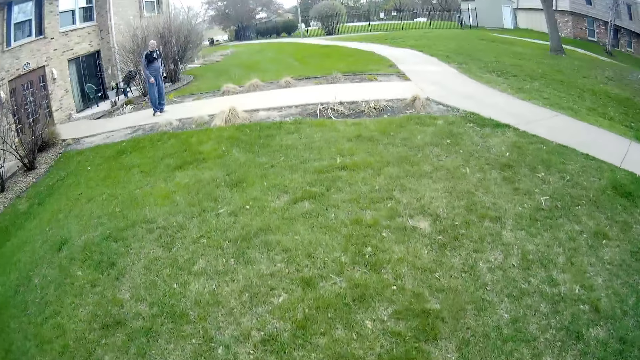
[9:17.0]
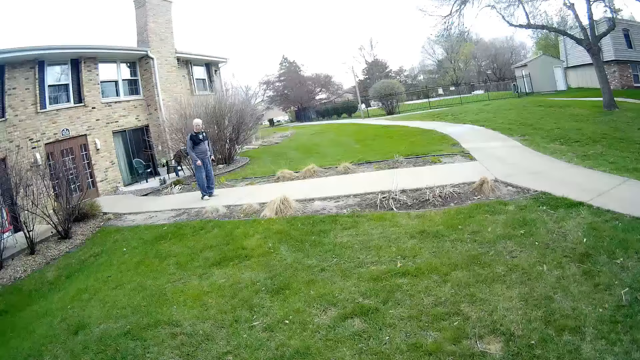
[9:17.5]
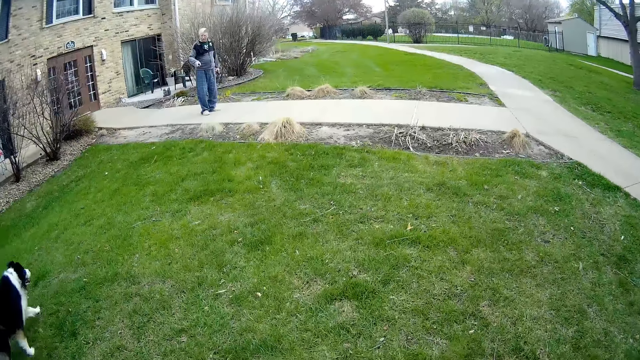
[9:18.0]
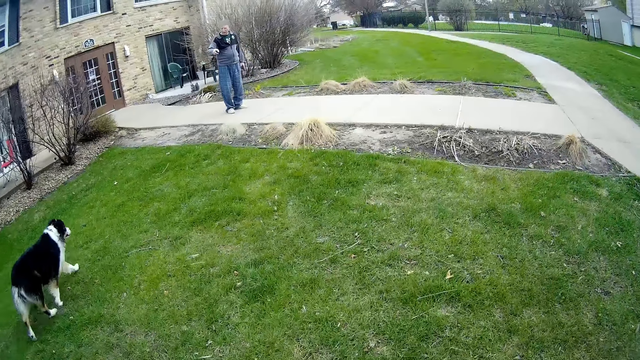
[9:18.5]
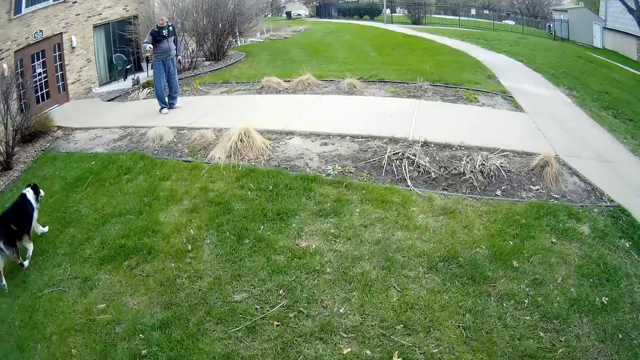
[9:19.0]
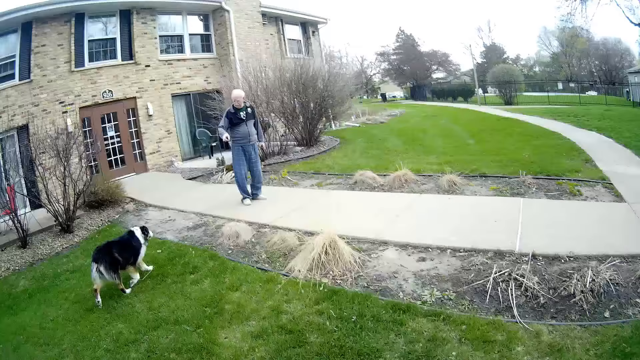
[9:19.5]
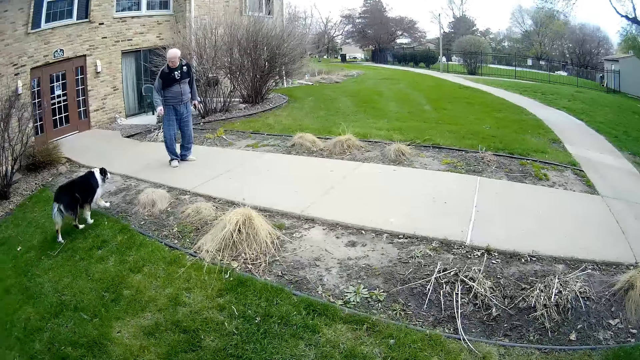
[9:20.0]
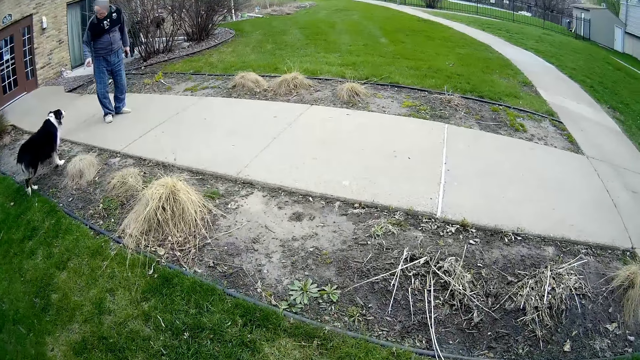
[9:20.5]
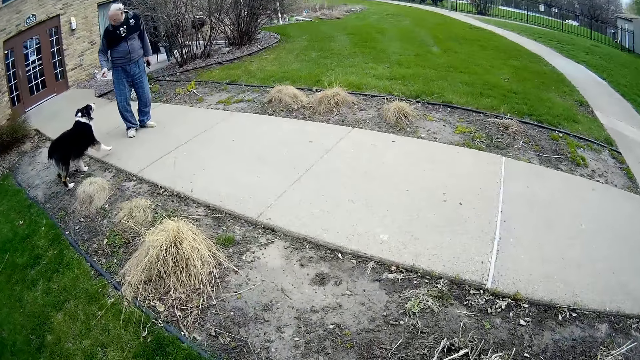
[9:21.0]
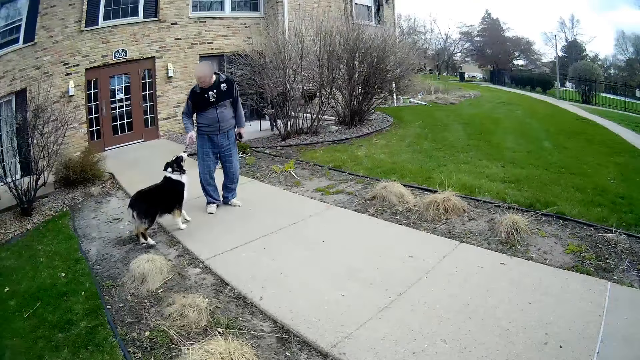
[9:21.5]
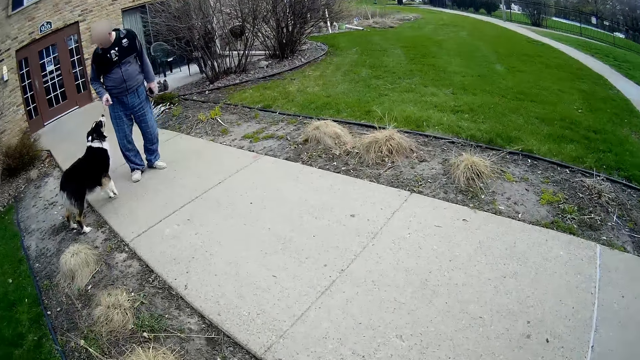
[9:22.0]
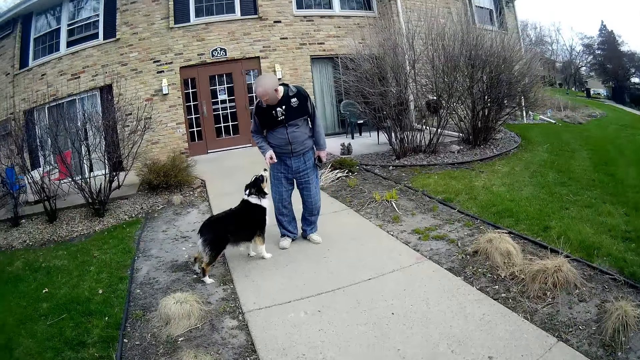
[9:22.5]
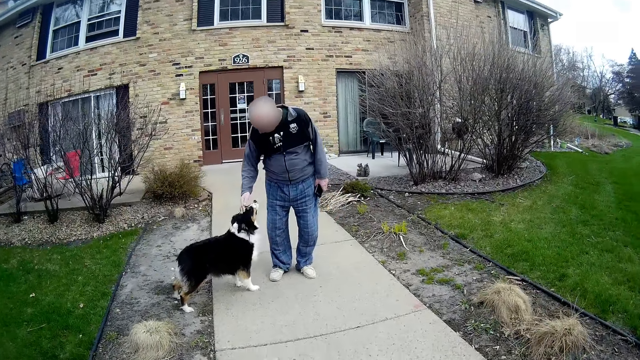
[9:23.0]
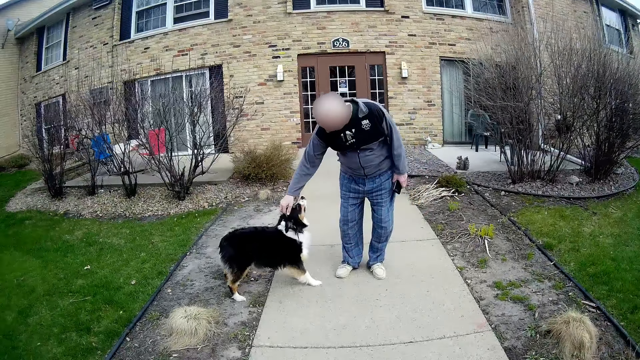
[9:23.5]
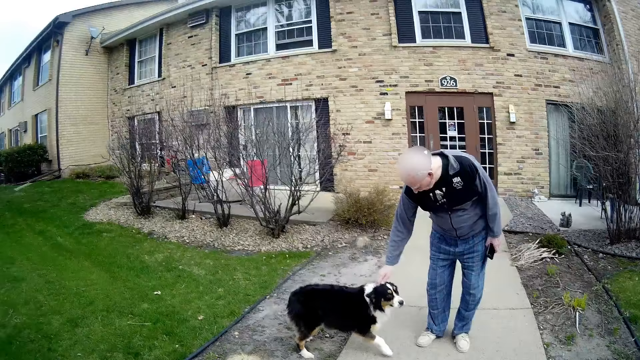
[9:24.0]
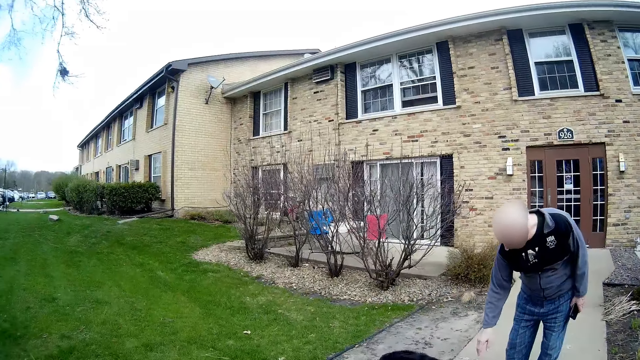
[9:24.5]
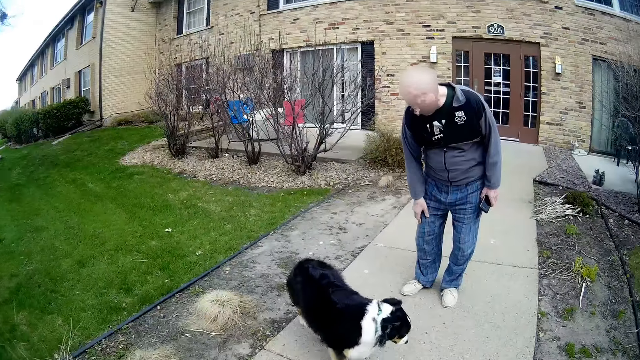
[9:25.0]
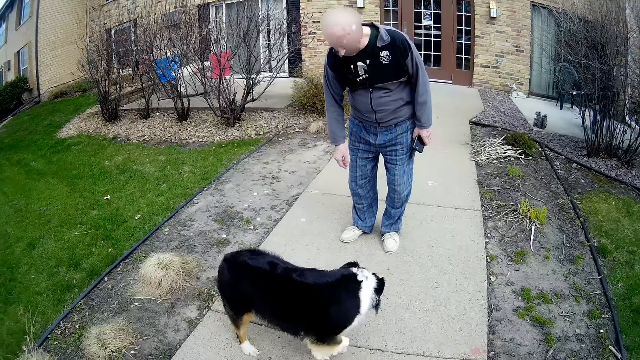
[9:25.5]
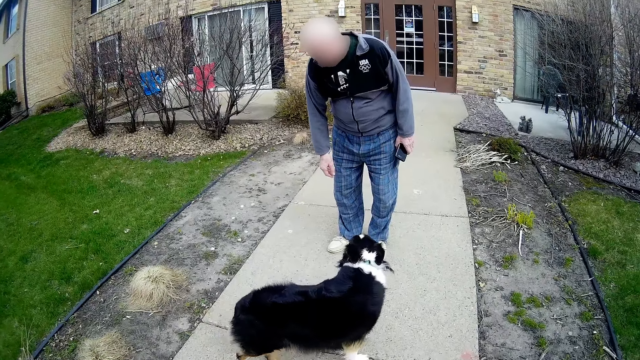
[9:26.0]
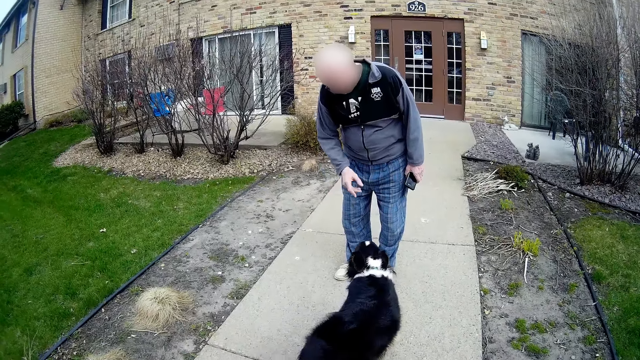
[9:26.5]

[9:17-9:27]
The camera wearer walks towards the man. The man interacts with a dog. The man touches the dog.

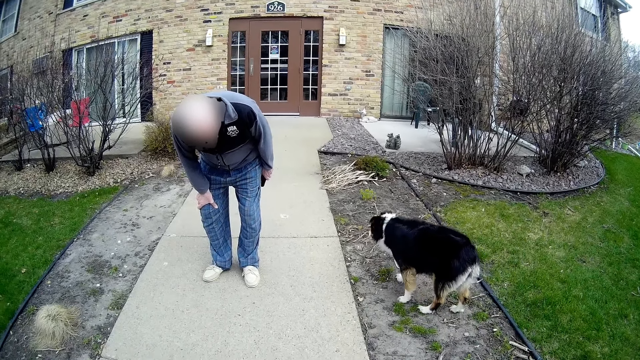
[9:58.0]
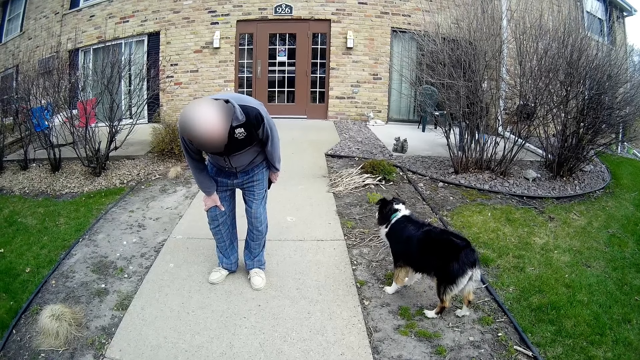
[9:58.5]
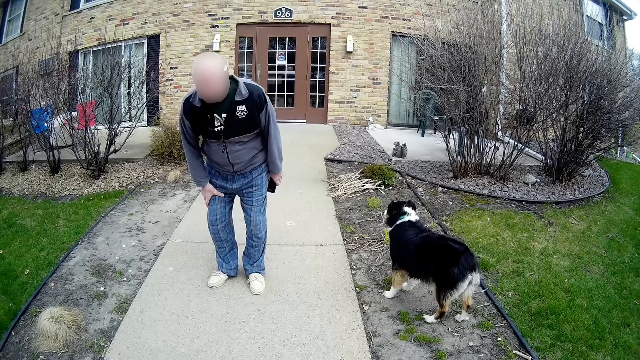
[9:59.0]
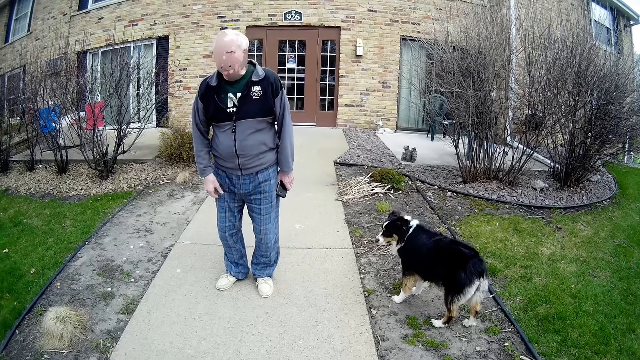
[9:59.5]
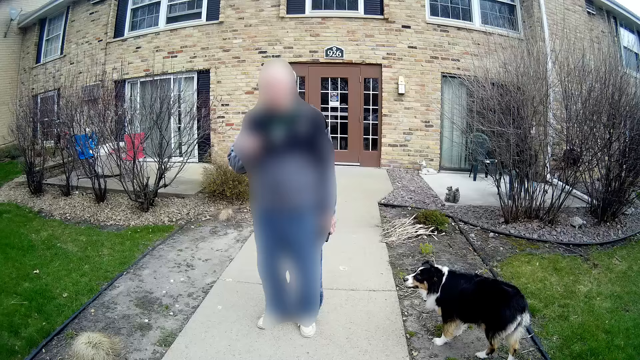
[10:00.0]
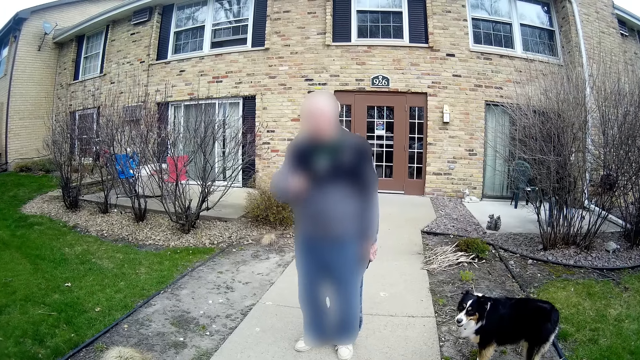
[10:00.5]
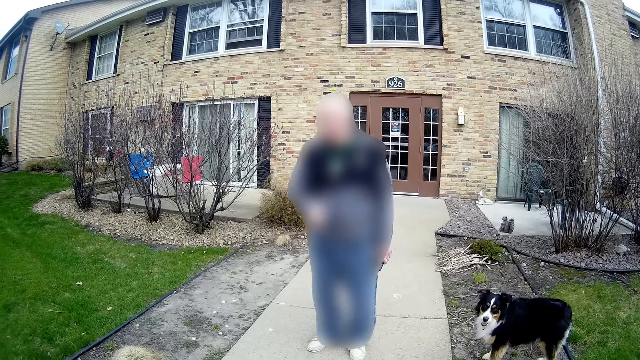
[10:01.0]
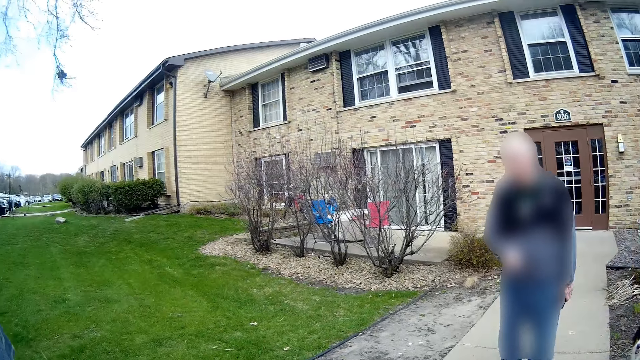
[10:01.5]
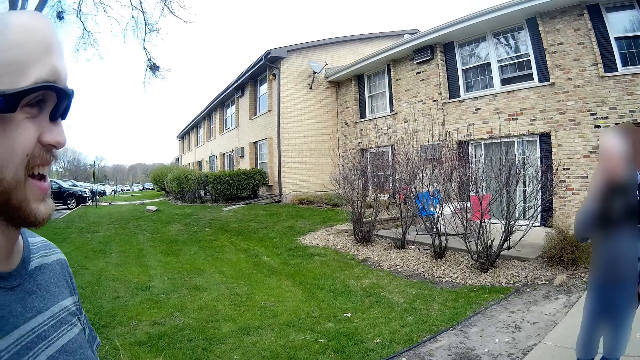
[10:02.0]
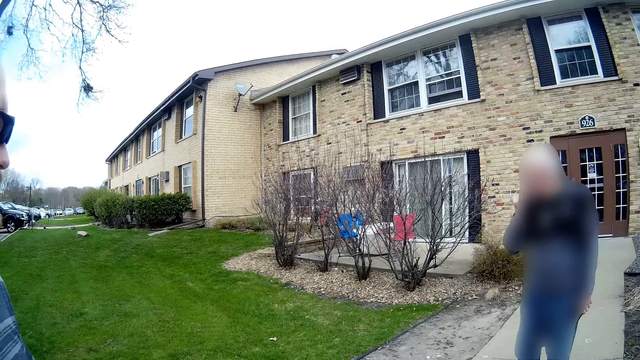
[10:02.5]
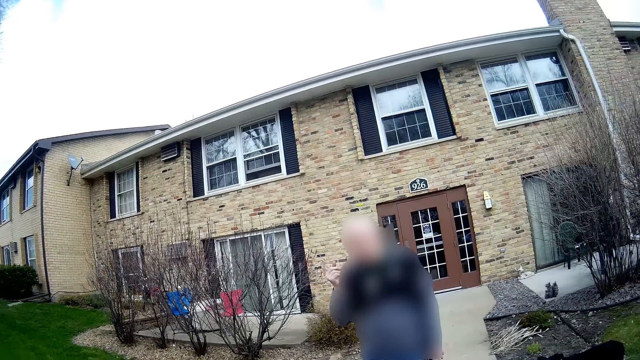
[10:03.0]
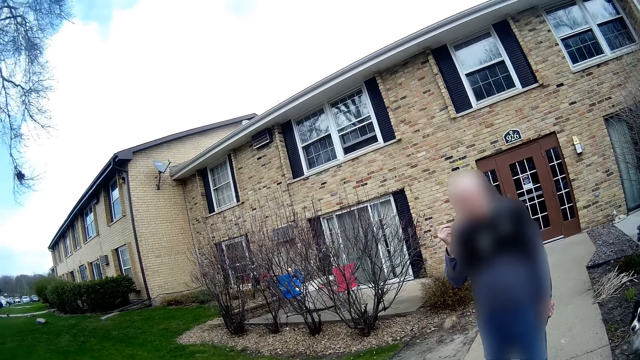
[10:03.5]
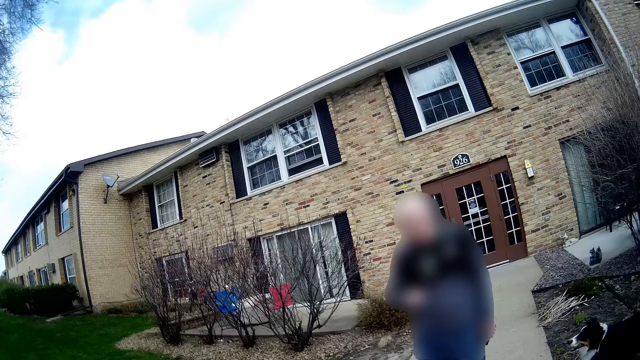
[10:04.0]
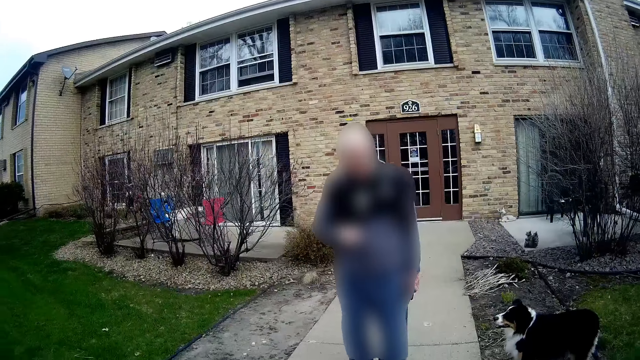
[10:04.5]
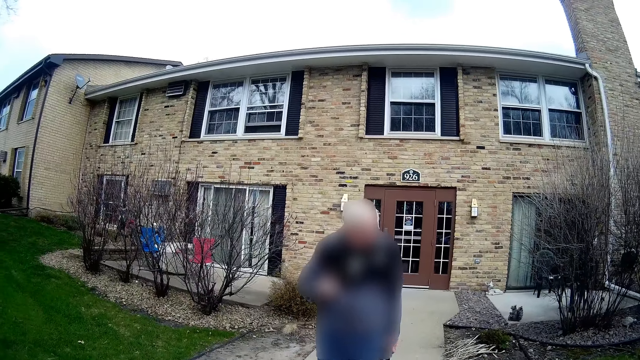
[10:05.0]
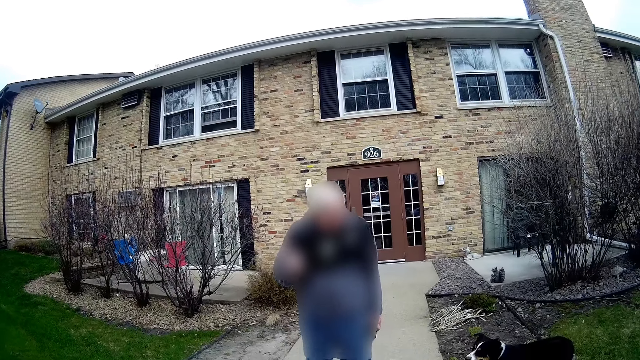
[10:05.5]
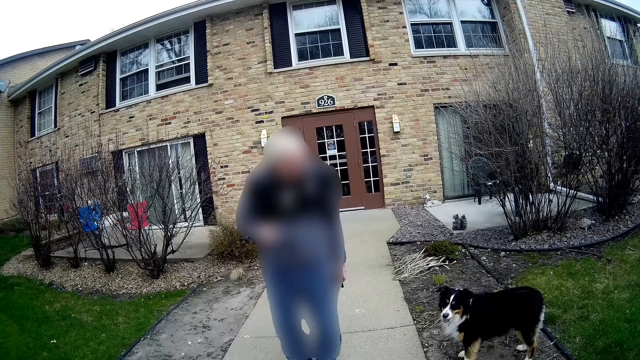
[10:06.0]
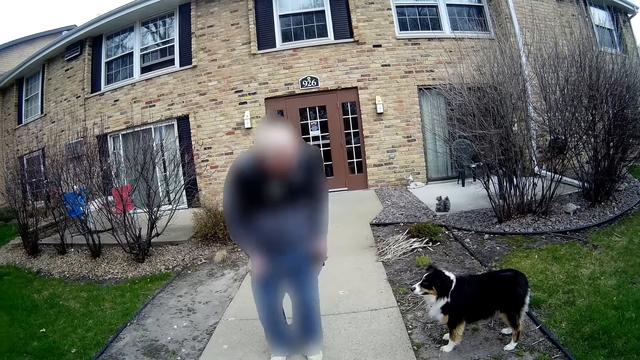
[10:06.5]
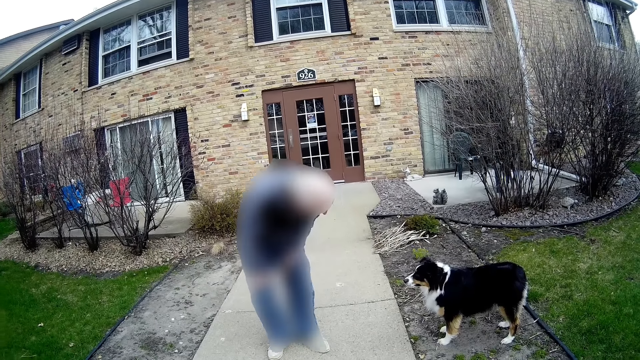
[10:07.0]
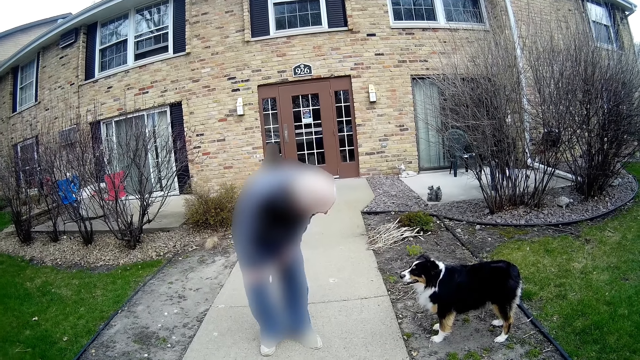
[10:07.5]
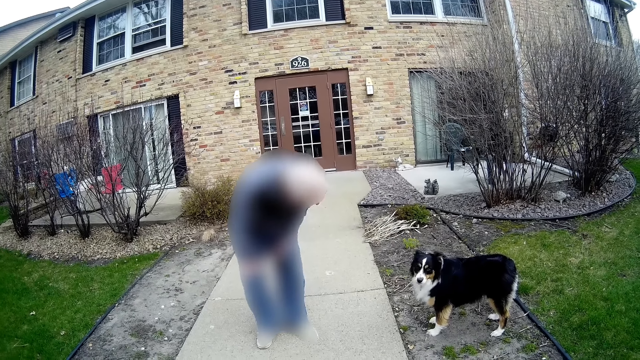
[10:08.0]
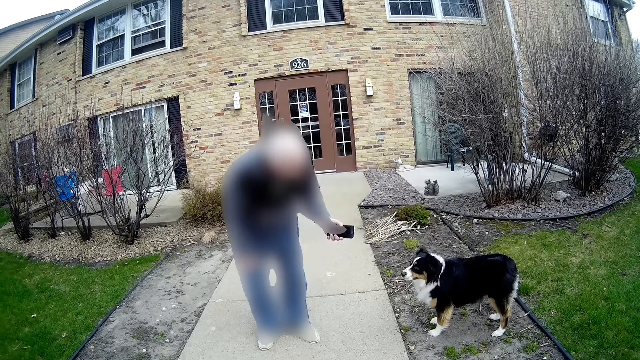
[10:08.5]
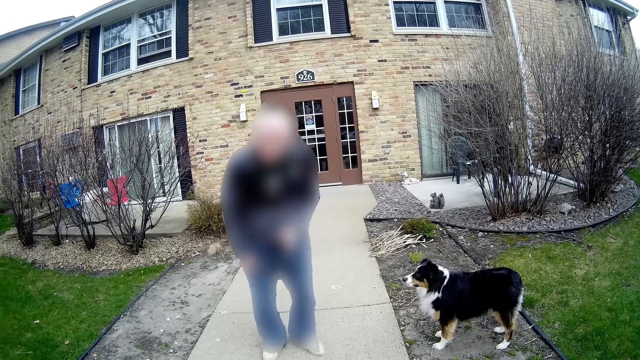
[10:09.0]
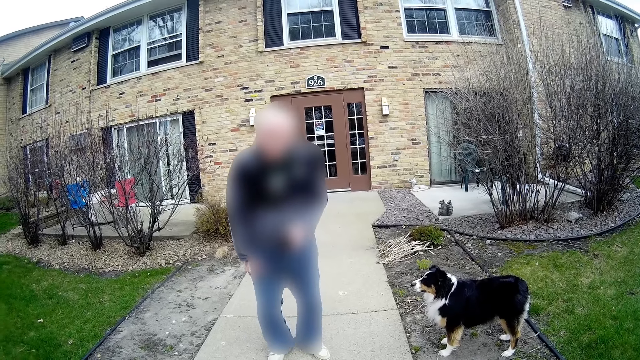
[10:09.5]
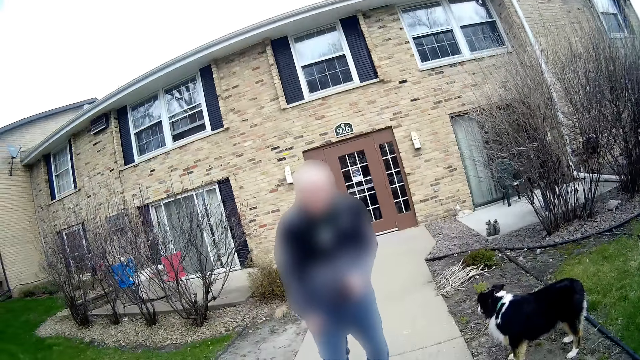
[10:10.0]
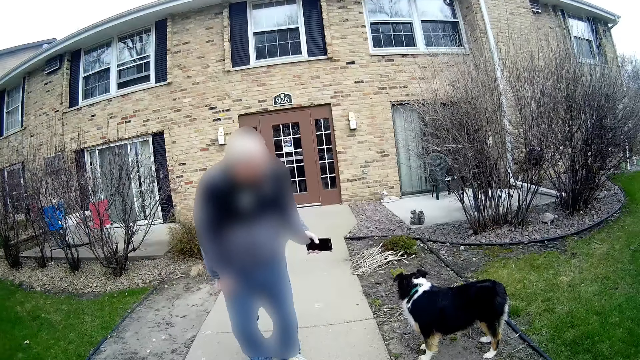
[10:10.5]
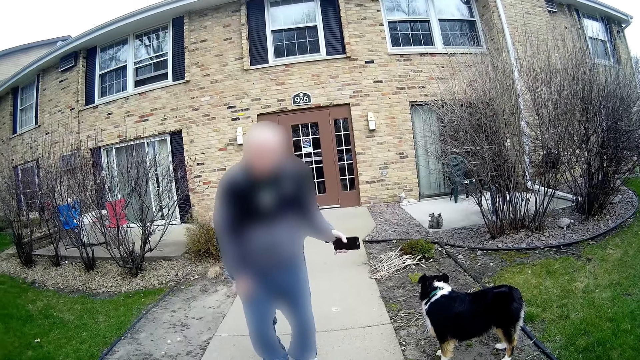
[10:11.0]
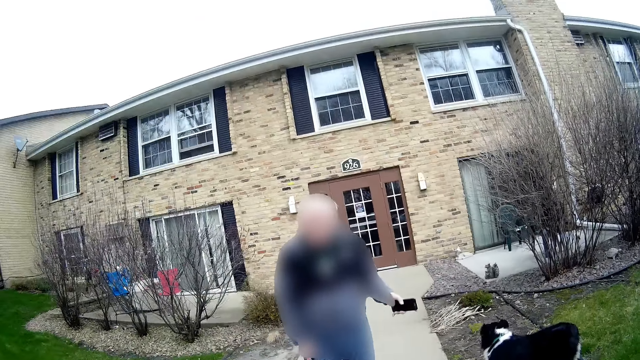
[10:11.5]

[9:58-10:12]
A man interacts with another man and the camera wearer. The first man interacts with a dog.
